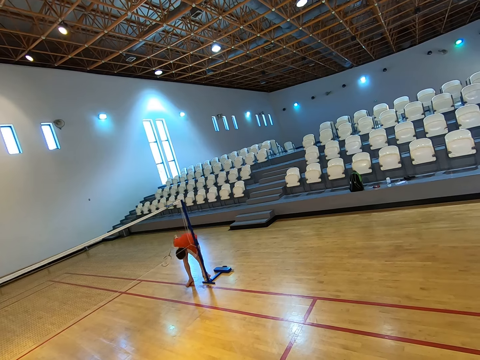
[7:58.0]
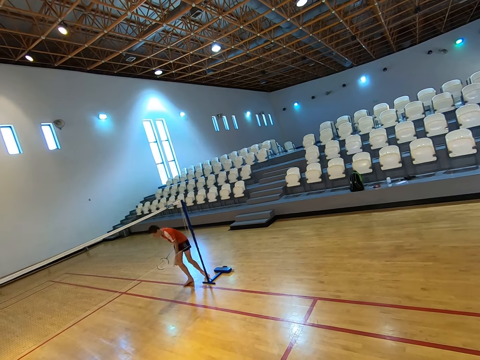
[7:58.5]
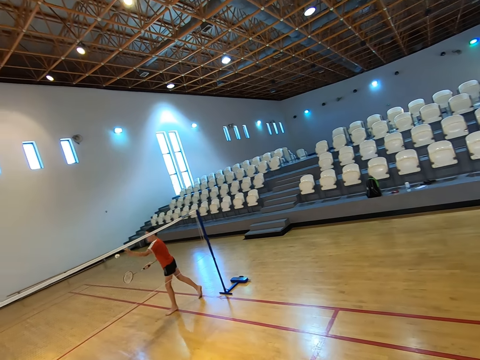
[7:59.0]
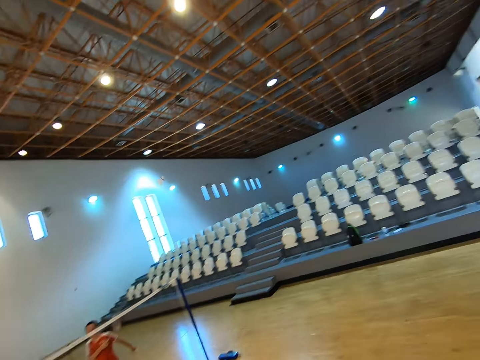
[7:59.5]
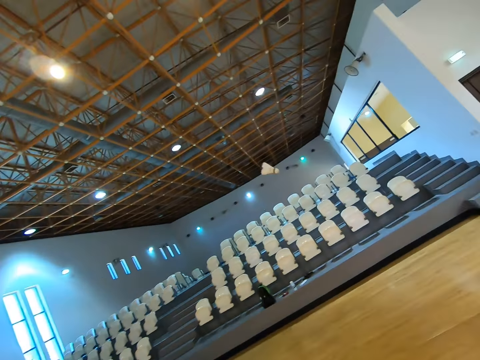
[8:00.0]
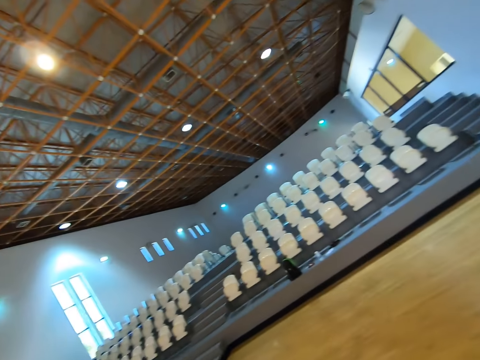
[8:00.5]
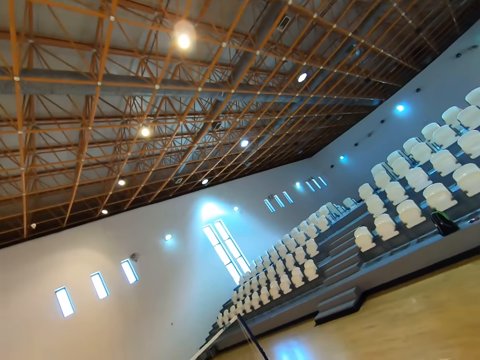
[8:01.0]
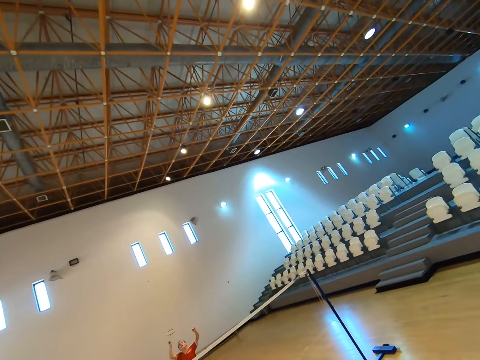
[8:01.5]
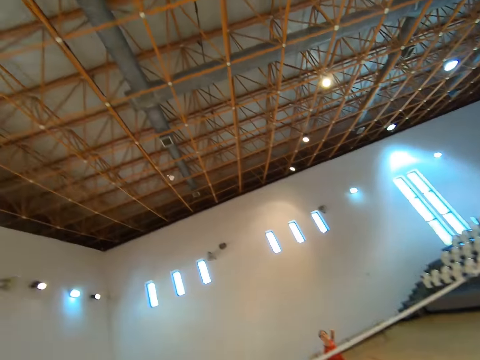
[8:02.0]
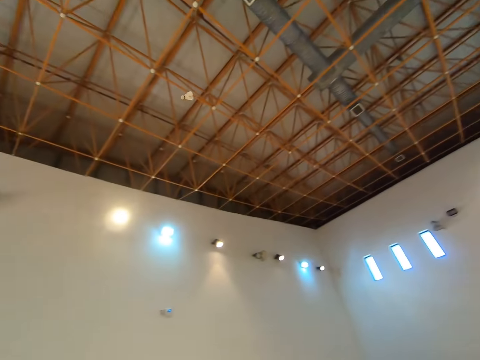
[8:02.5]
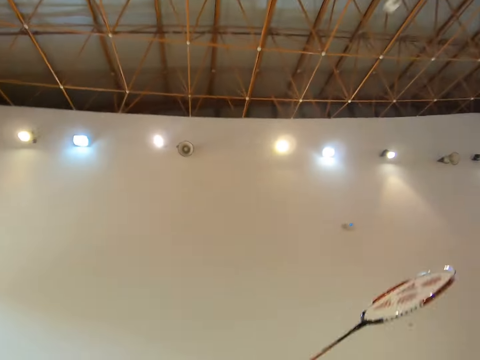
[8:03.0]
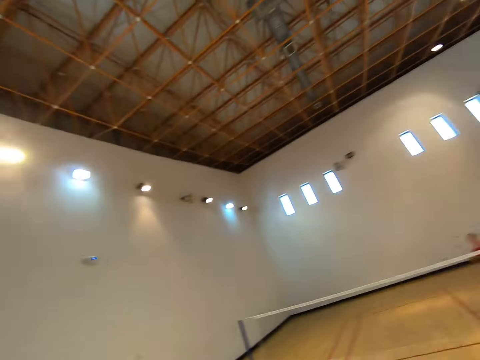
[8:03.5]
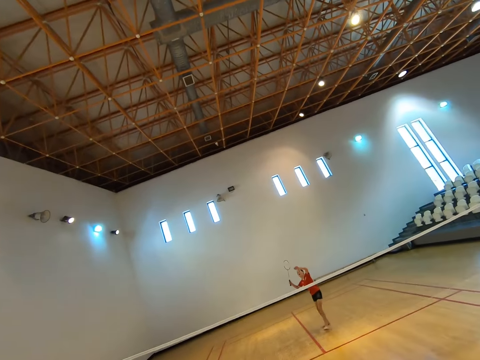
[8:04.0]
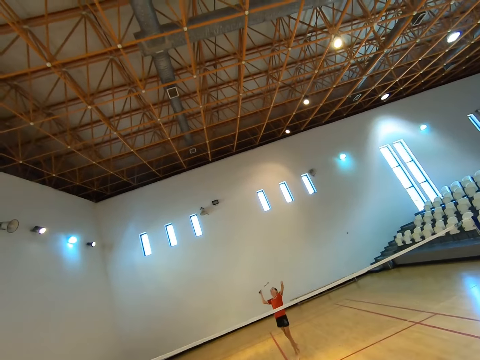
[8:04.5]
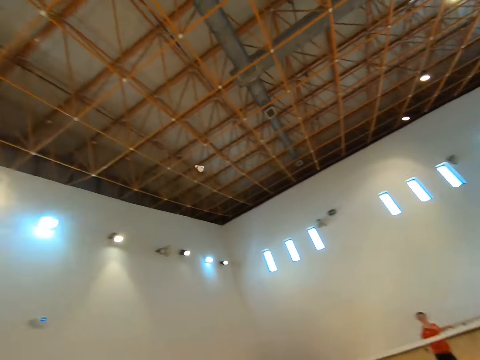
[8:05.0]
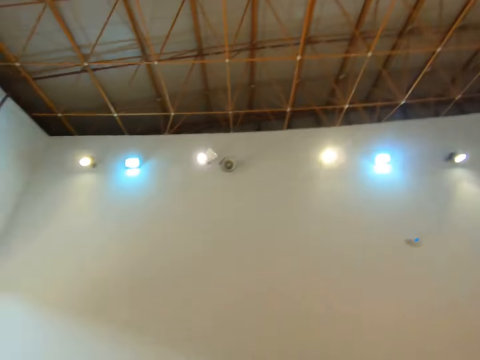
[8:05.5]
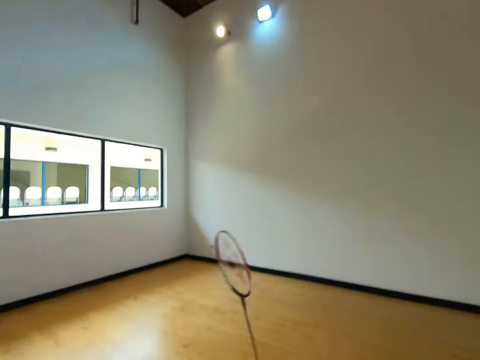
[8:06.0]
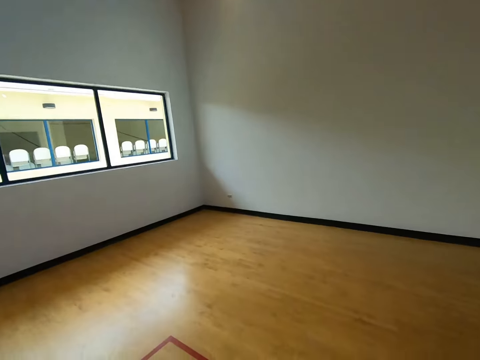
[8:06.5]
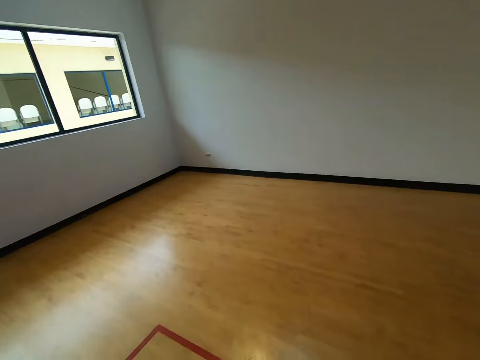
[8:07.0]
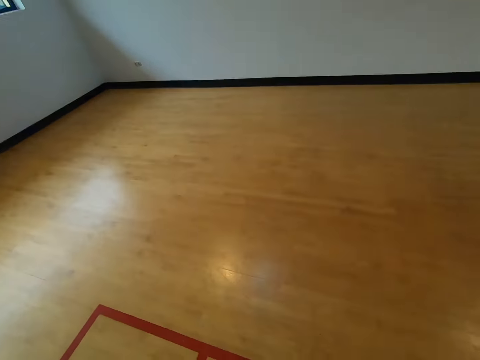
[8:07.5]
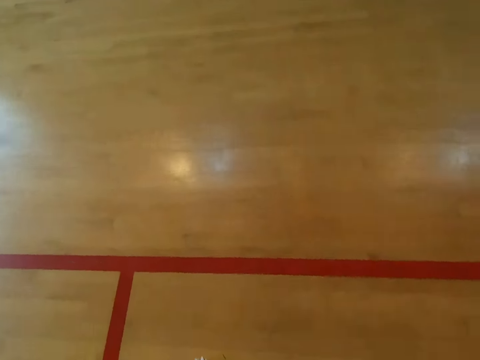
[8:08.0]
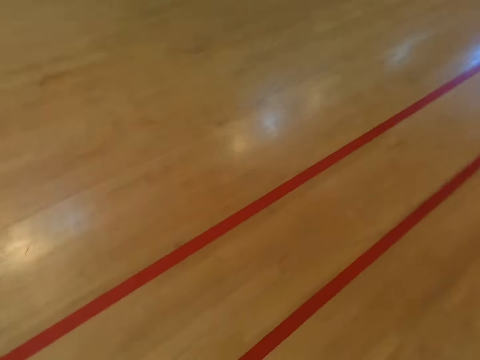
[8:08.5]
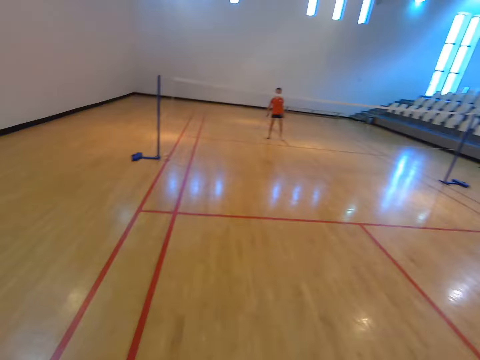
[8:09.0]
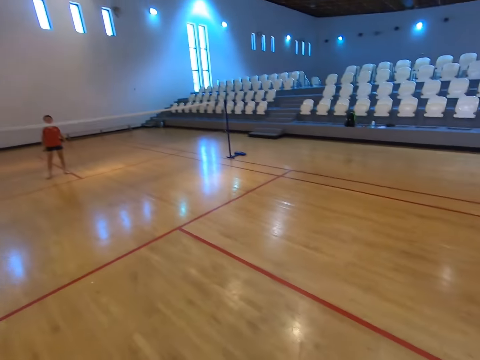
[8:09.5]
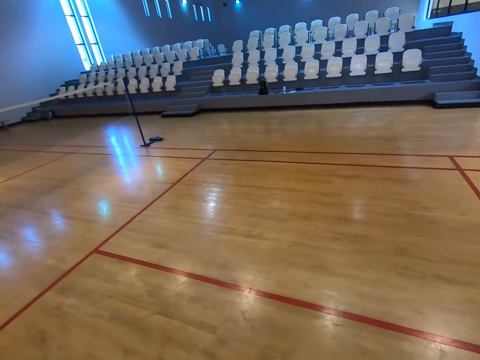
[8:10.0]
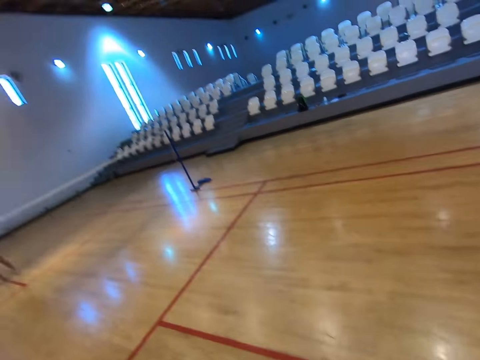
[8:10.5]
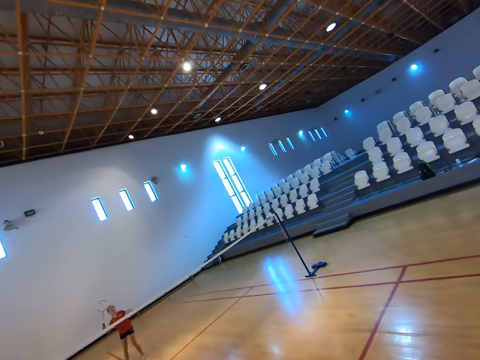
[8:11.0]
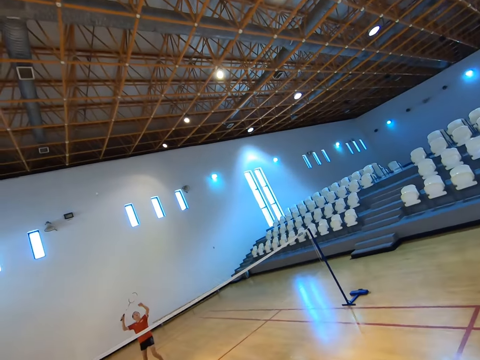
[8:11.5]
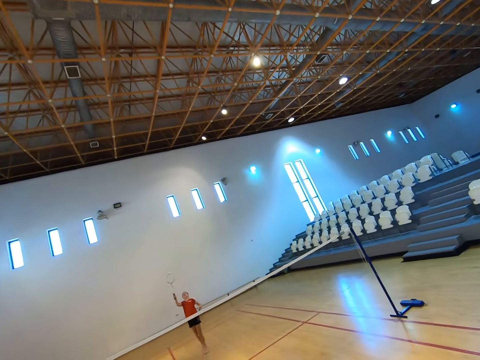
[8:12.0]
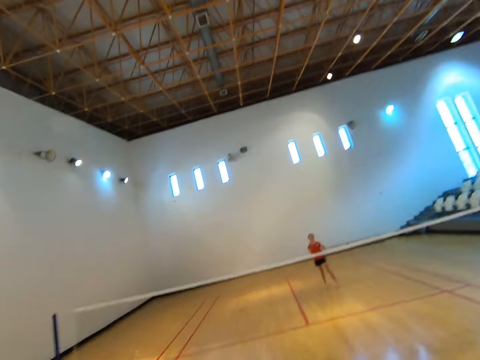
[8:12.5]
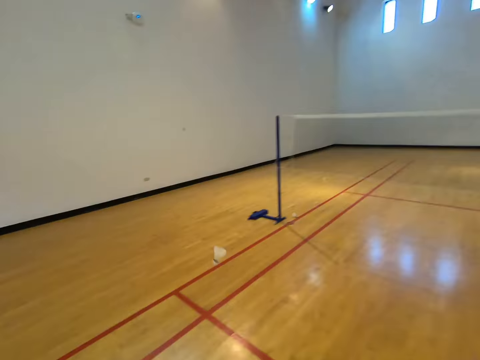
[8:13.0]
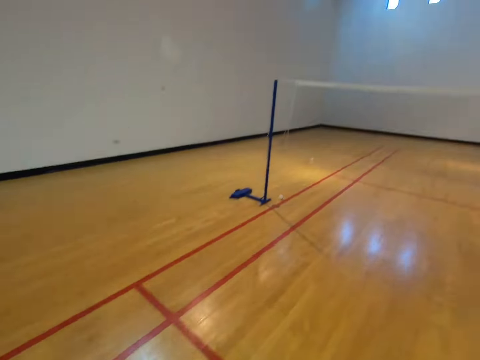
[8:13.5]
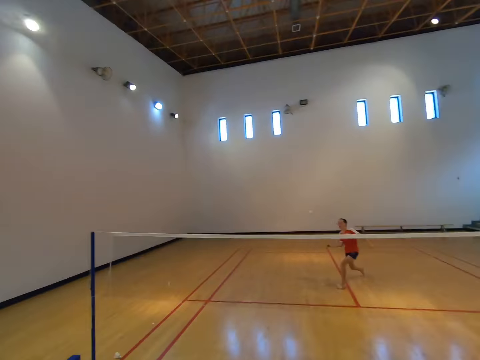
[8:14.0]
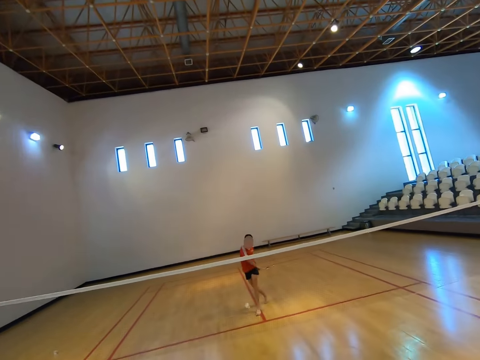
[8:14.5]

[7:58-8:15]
A boy picks up the shuttlecock on the floor. He stands up and plays badminton with the camera wearer. He hits the shuttlecock with a racket. The camera wearer hits the shuttlecock with a racket. They walk towards the shuttlecock, reach for the shuttlecock, pick up the shuttlecock, stand up, walk towards the net, and play badminton with the boy. The boy hits the shuttlecock with the racket.

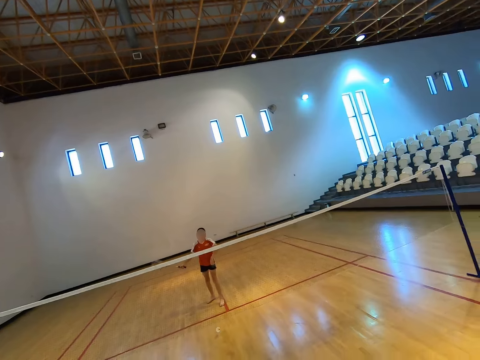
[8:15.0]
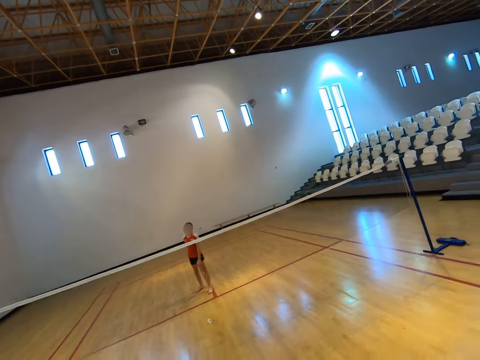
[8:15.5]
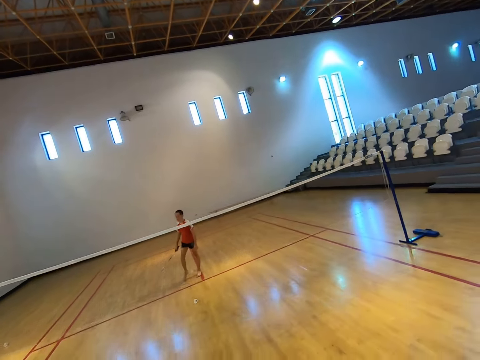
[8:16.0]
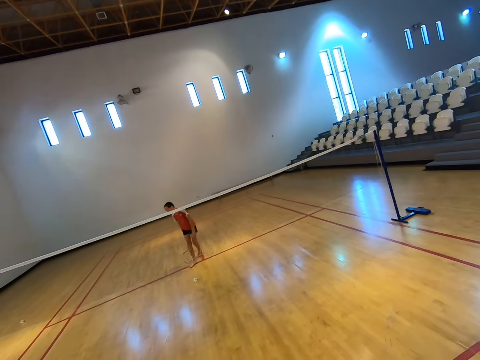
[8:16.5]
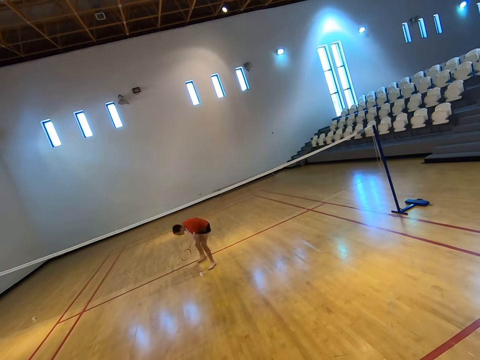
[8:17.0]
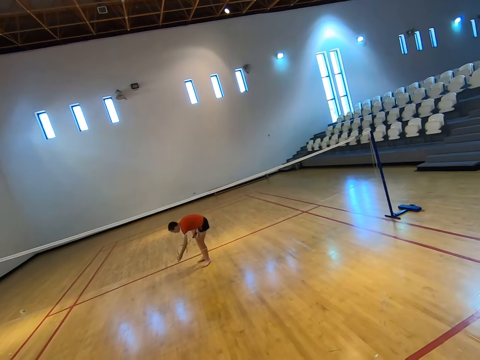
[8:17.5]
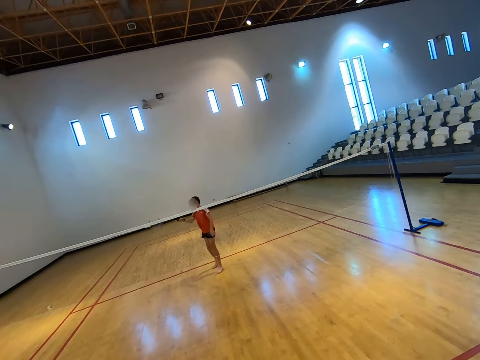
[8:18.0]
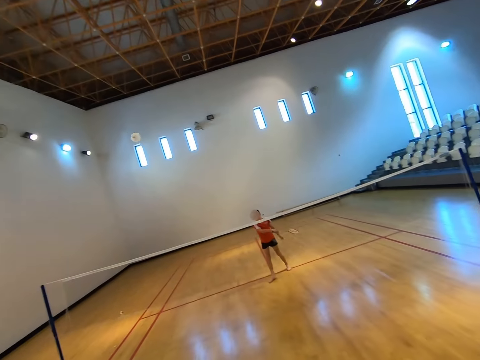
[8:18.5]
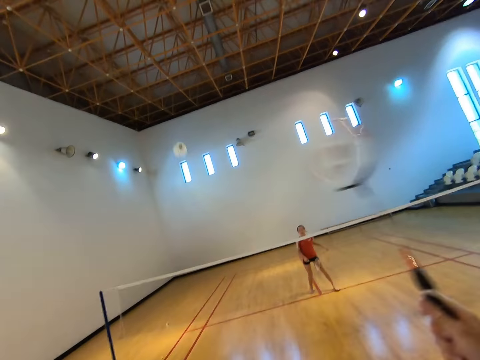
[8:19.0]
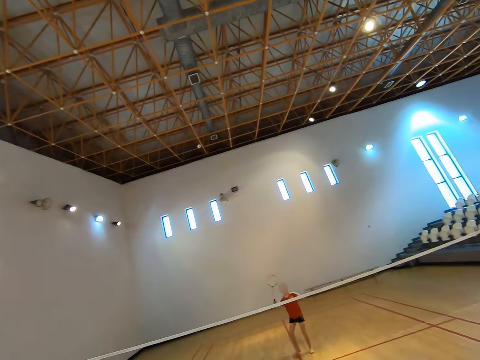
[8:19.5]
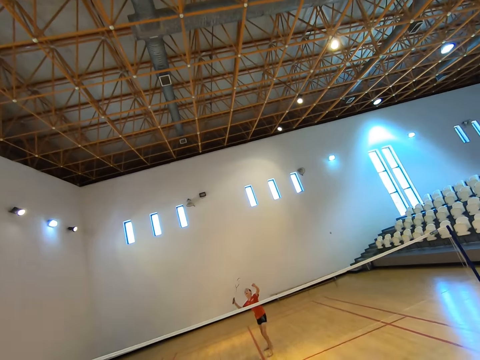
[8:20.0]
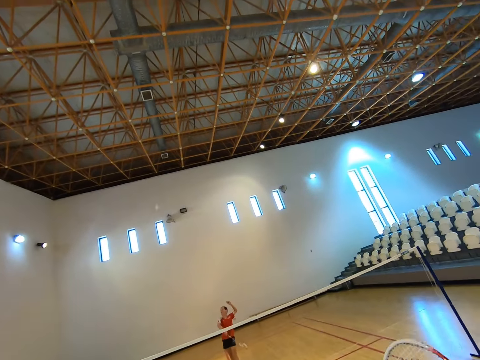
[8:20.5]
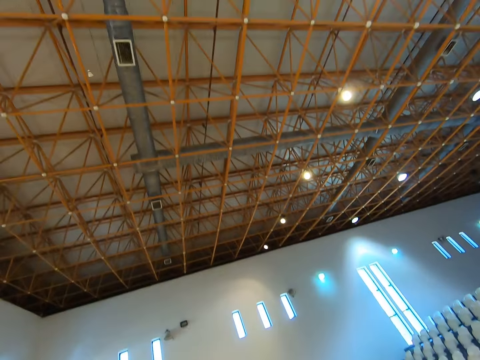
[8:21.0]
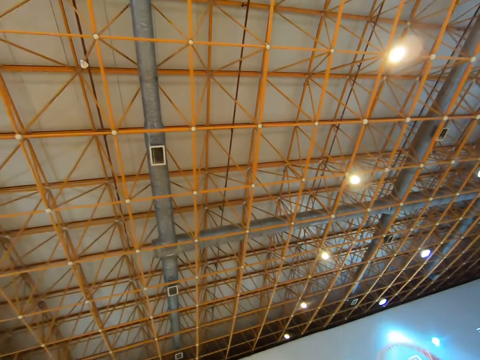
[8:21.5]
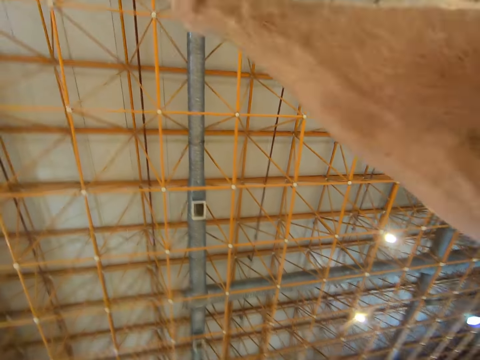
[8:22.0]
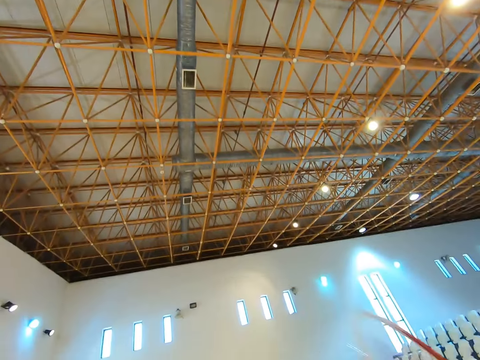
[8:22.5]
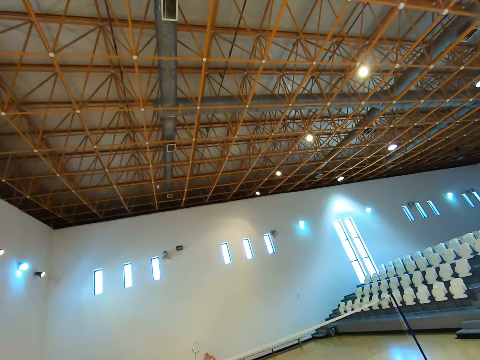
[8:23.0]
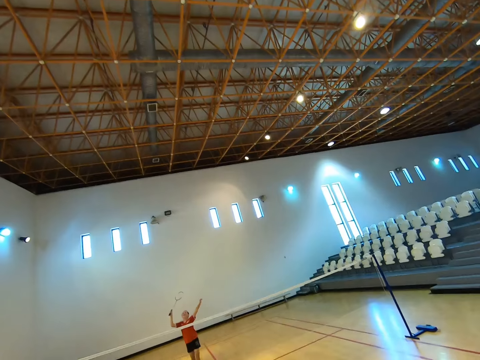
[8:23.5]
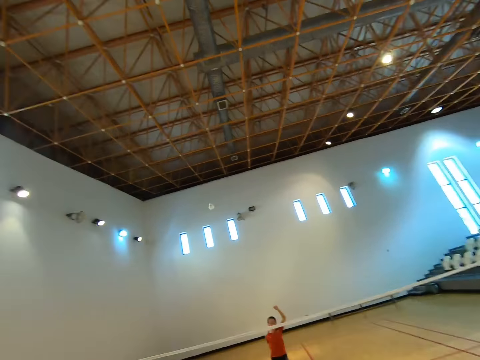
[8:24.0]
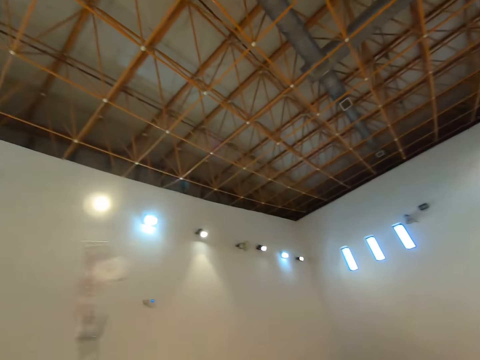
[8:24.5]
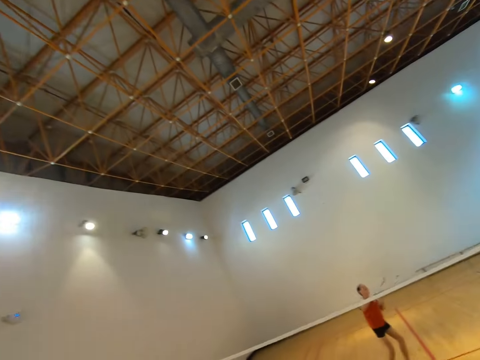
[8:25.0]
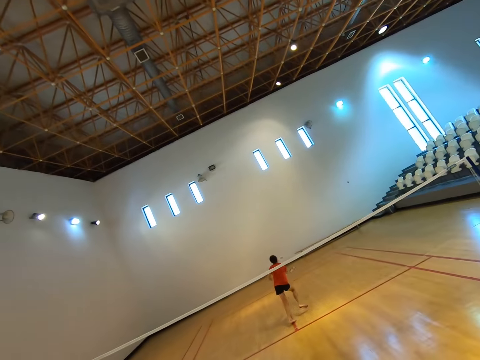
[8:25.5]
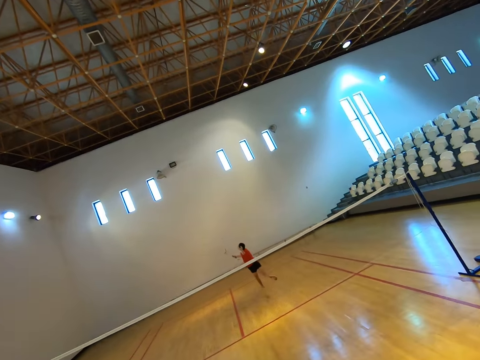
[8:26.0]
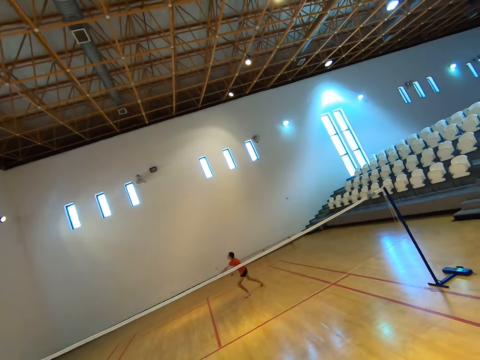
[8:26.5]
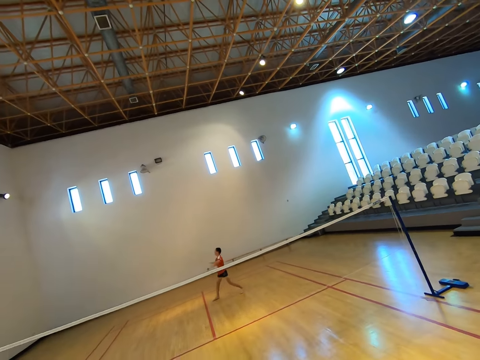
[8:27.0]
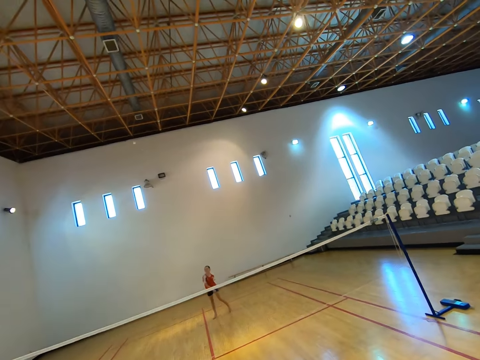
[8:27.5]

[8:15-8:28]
A boy bends towards the floor. He picks up the shuttlecock on the floor, stands up, and plays badminton with the camera wearer. He hits the shuttlecock with a racket. The camera wearer hits the shuttlecock with a racket.
